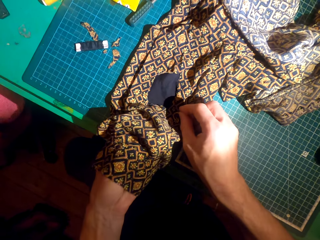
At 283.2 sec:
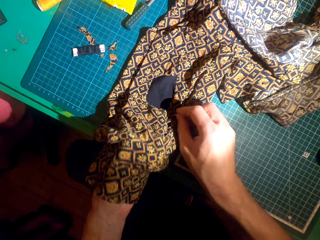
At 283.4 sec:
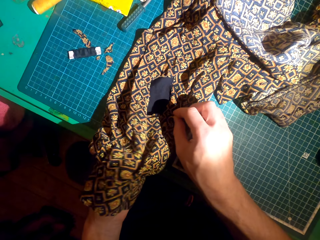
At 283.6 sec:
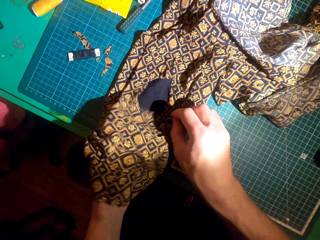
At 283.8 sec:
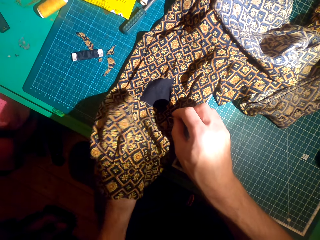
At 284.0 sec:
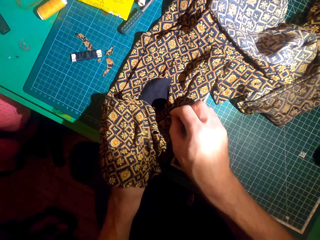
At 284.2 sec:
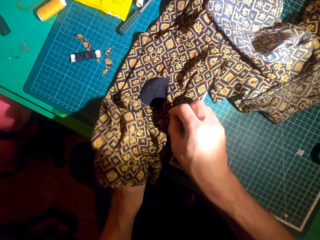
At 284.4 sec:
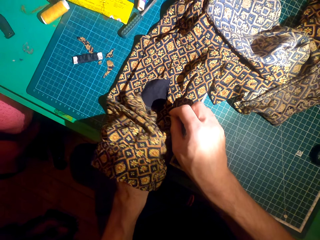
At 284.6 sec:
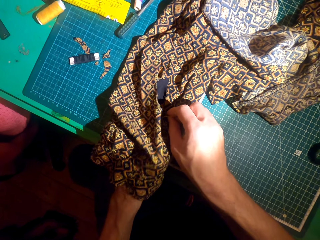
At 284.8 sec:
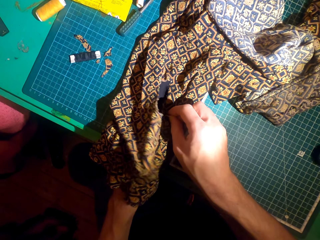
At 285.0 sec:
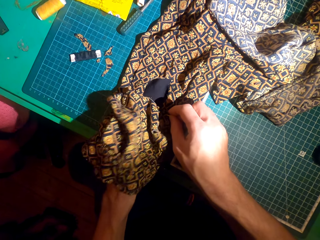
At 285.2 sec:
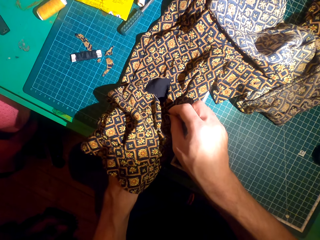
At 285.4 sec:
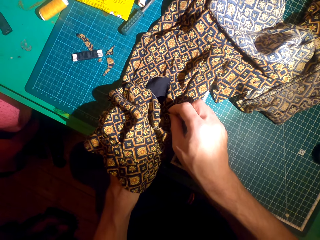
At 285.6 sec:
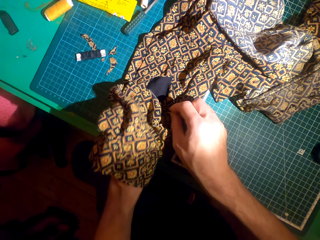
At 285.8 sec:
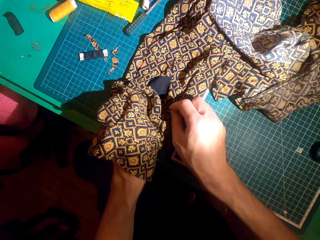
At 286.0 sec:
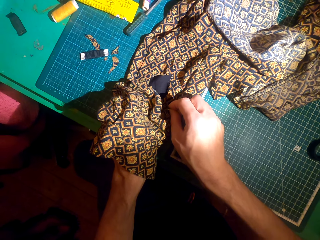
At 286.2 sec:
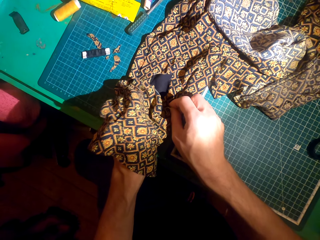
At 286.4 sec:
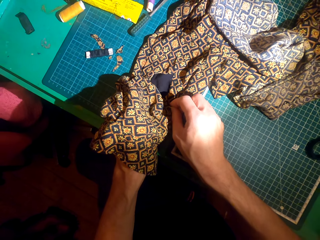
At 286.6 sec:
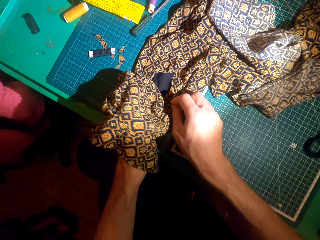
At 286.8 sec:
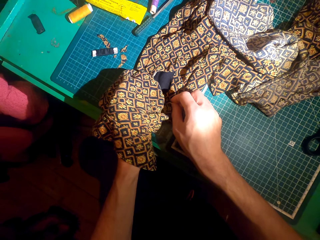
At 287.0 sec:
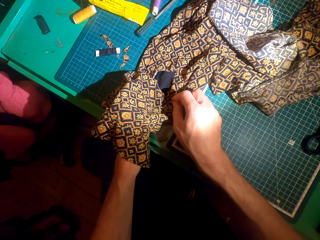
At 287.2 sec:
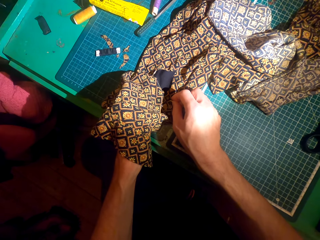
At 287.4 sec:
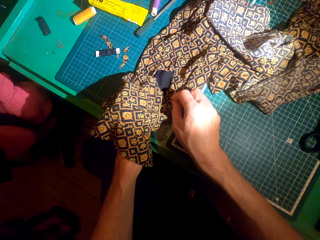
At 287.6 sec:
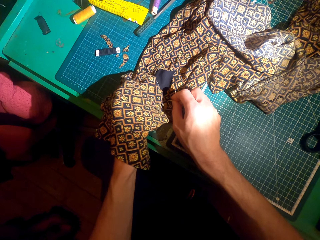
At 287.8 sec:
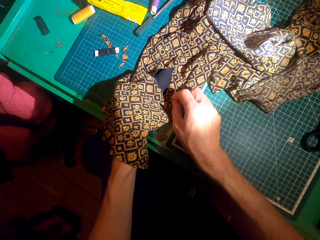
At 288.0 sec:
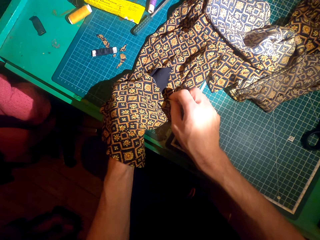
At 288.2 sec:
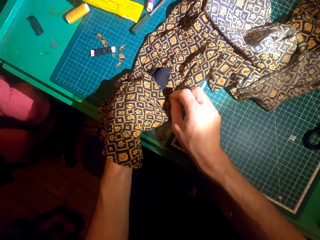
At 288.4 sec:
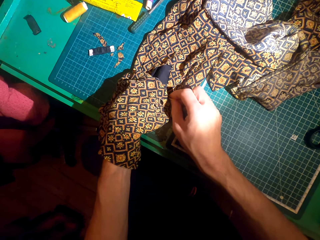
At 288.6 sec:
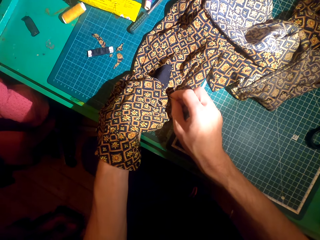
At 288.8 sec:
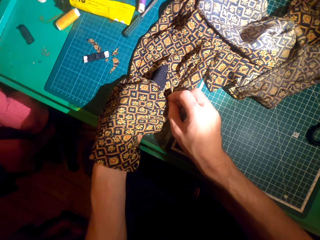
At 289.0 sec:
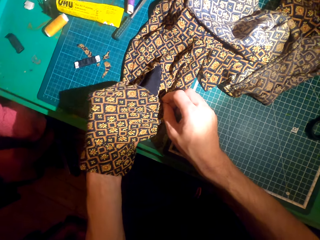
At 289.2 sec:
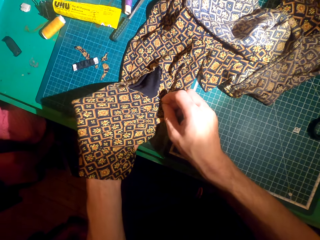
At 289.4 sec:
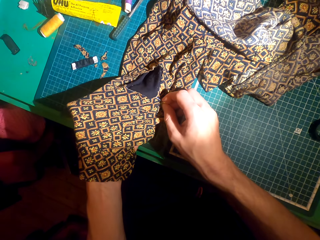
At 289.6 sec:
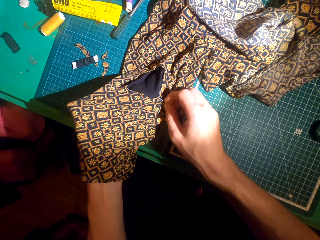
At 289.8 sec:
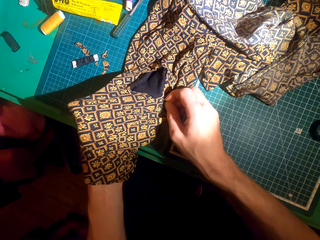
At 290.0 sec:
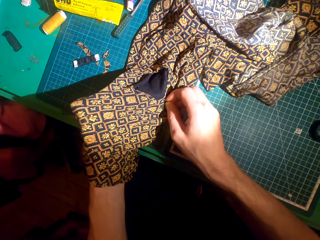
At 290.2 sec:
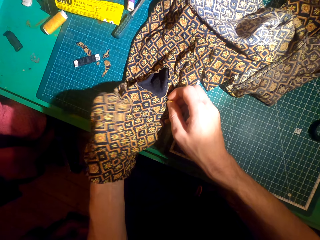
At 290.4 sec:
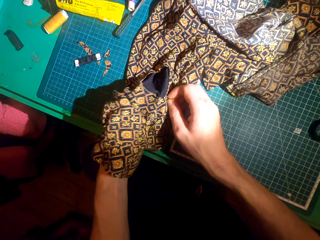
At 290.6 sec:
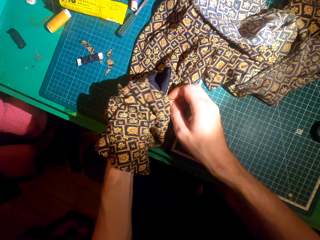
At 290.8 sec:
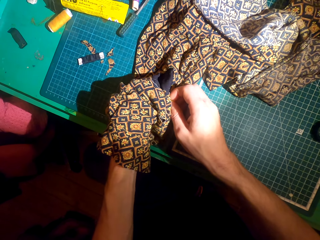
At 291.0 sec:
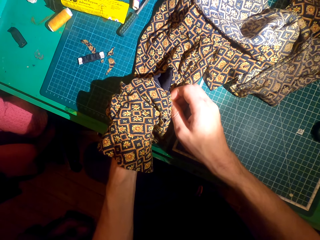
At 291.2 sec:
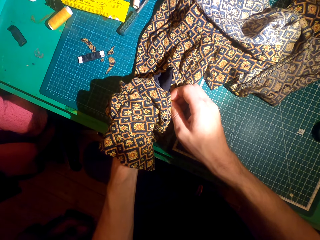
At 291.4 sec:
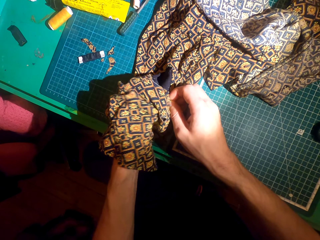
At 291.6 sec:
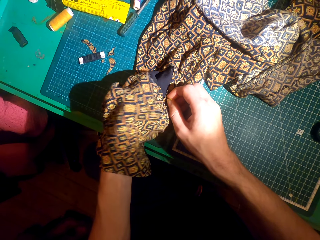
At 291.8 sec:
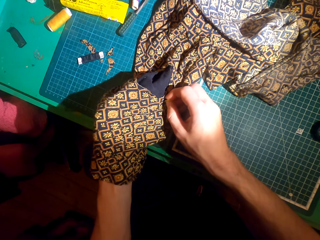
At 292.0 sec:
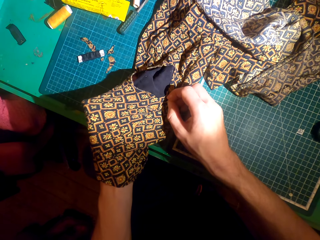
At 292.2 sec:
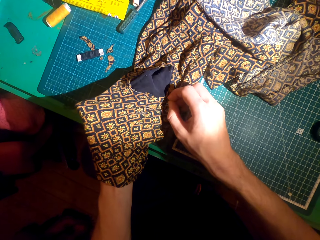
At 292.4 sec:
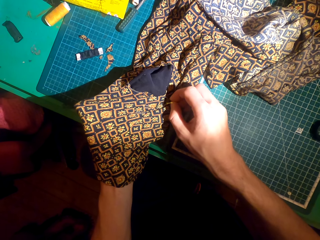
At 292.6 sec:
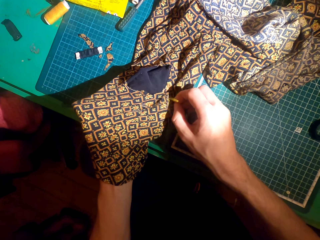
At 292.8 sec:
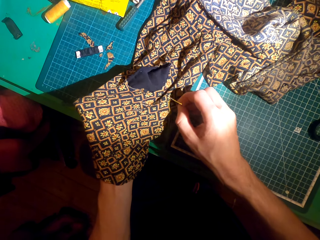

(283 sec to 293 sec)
The camera wearer holds the cloth with the left hand.

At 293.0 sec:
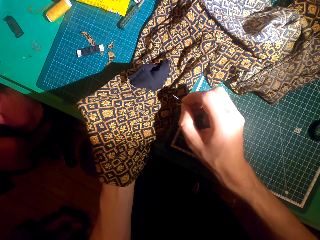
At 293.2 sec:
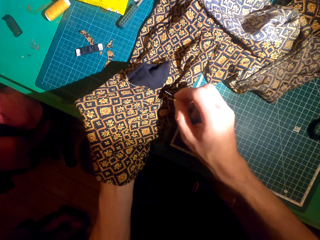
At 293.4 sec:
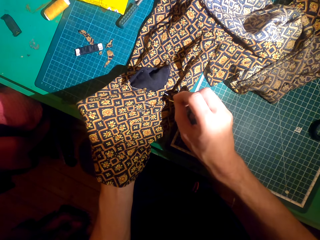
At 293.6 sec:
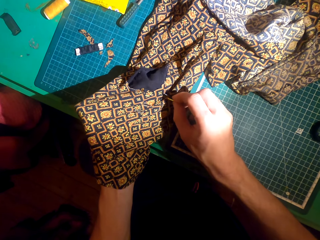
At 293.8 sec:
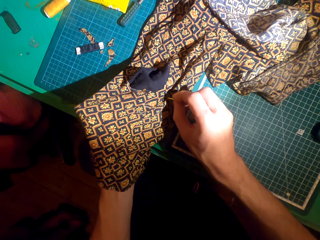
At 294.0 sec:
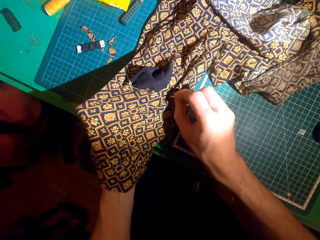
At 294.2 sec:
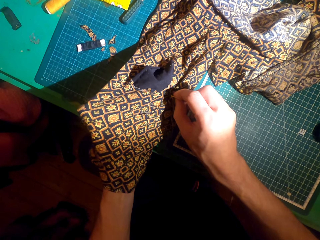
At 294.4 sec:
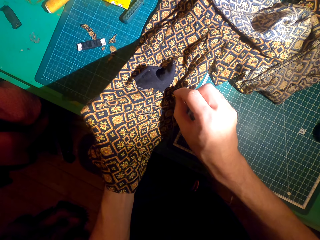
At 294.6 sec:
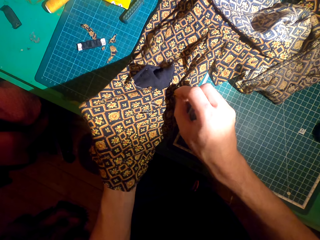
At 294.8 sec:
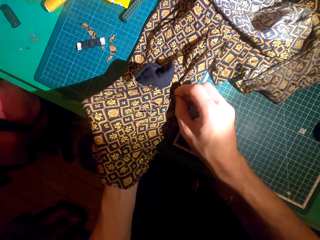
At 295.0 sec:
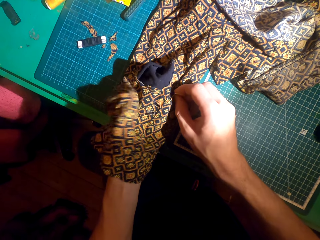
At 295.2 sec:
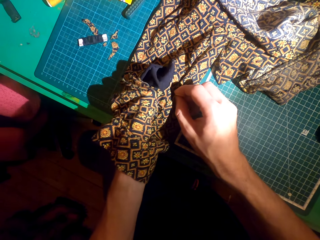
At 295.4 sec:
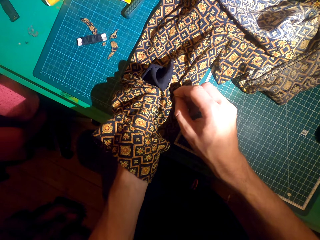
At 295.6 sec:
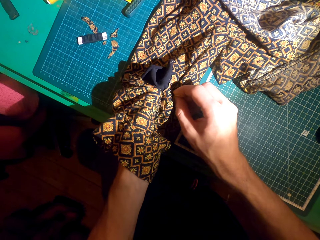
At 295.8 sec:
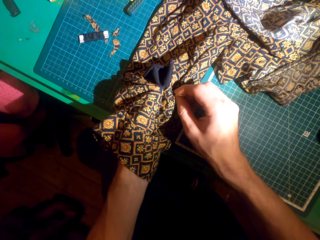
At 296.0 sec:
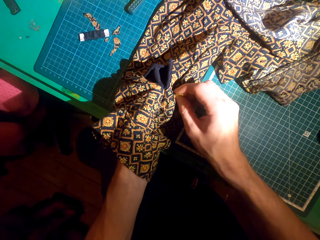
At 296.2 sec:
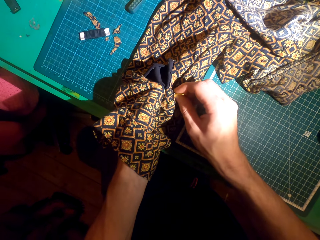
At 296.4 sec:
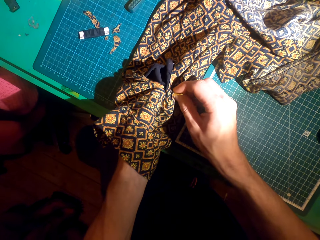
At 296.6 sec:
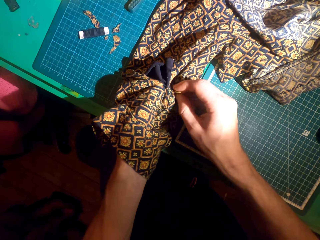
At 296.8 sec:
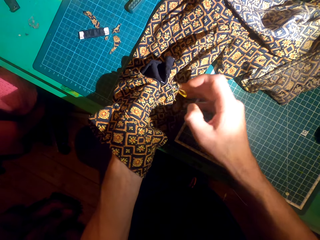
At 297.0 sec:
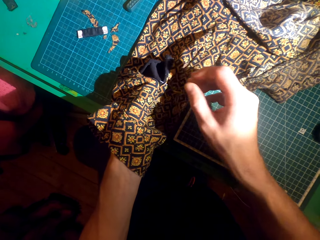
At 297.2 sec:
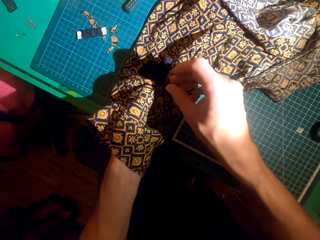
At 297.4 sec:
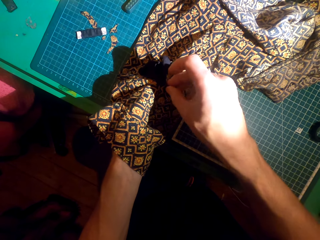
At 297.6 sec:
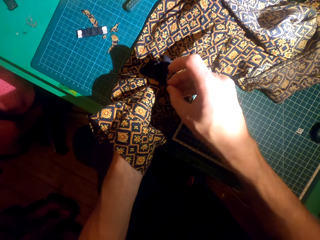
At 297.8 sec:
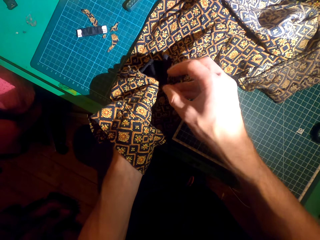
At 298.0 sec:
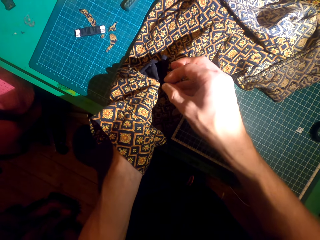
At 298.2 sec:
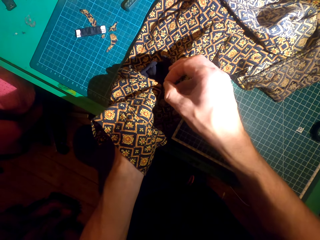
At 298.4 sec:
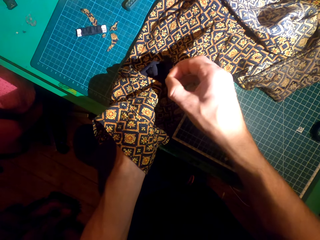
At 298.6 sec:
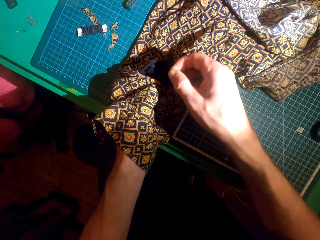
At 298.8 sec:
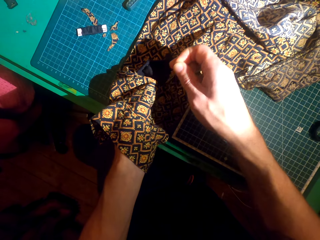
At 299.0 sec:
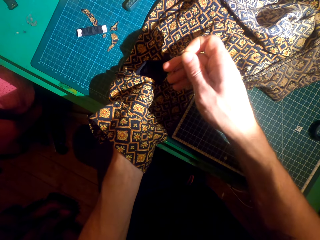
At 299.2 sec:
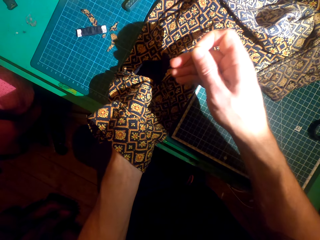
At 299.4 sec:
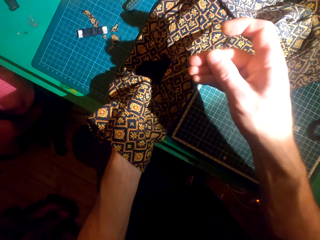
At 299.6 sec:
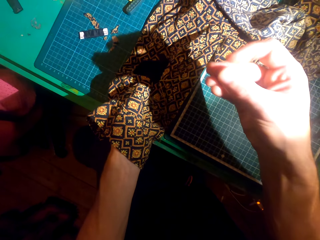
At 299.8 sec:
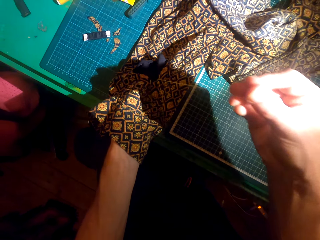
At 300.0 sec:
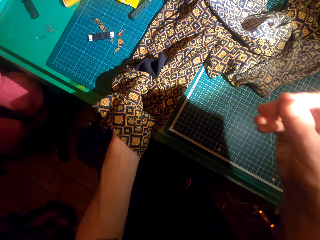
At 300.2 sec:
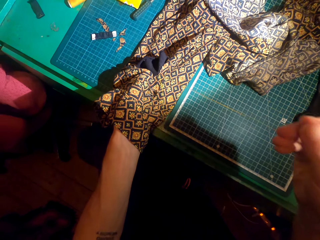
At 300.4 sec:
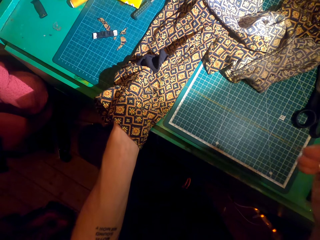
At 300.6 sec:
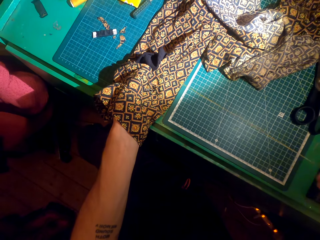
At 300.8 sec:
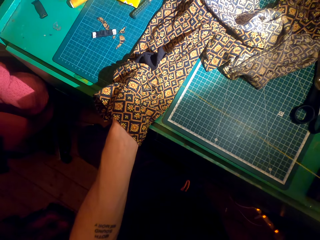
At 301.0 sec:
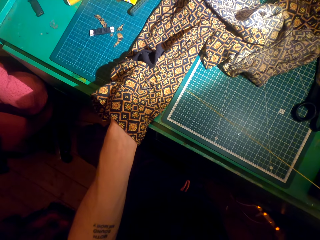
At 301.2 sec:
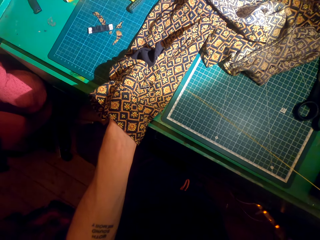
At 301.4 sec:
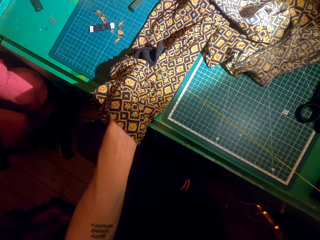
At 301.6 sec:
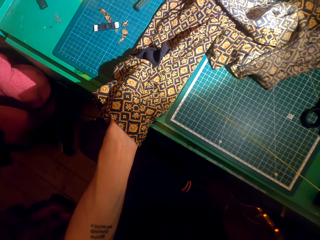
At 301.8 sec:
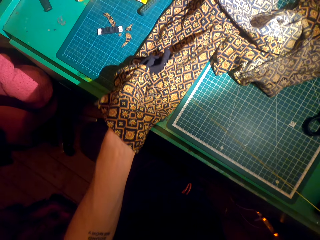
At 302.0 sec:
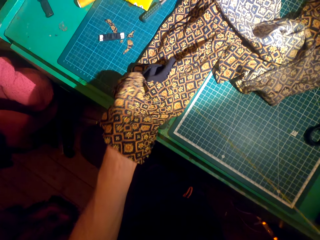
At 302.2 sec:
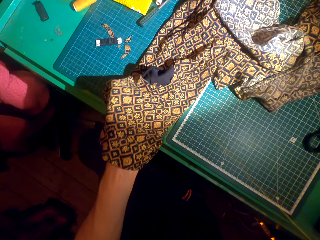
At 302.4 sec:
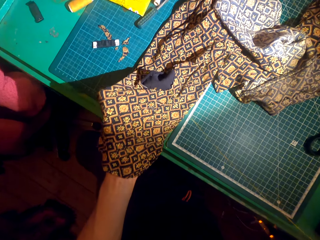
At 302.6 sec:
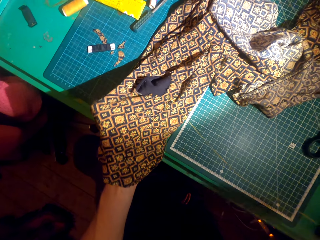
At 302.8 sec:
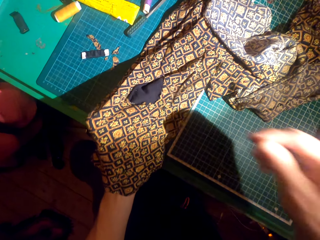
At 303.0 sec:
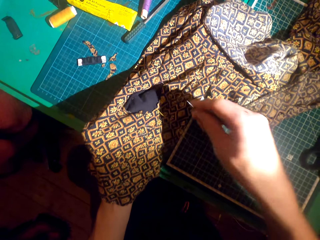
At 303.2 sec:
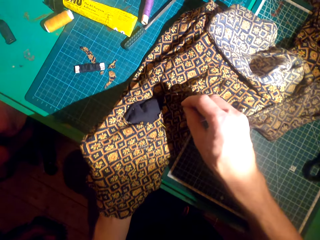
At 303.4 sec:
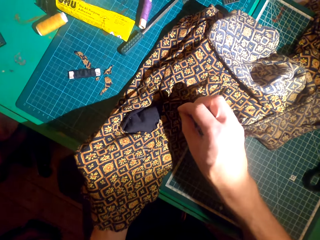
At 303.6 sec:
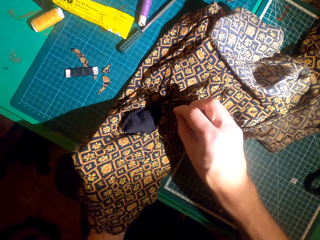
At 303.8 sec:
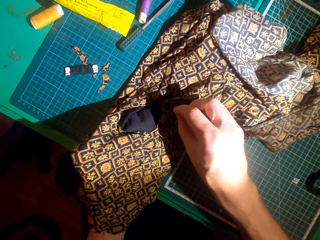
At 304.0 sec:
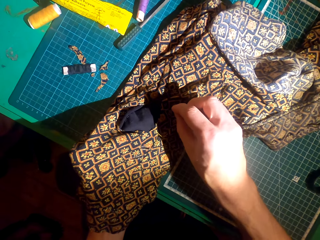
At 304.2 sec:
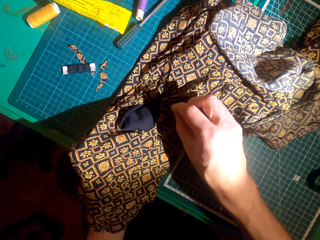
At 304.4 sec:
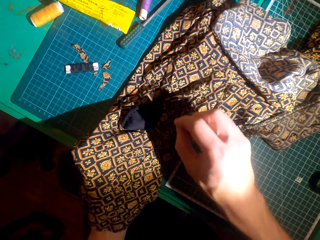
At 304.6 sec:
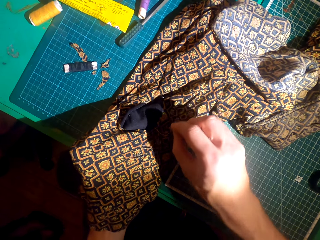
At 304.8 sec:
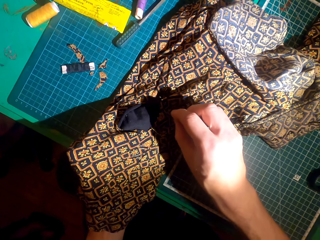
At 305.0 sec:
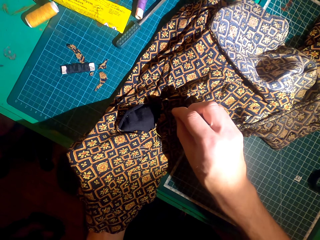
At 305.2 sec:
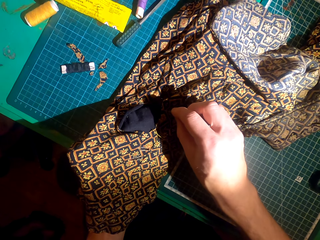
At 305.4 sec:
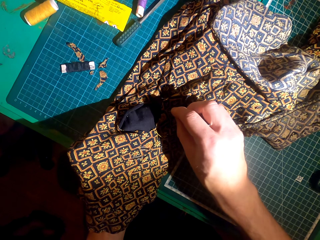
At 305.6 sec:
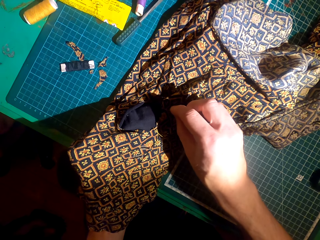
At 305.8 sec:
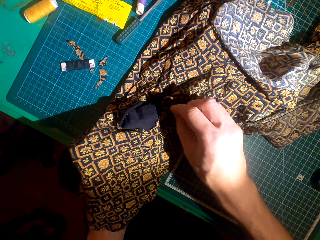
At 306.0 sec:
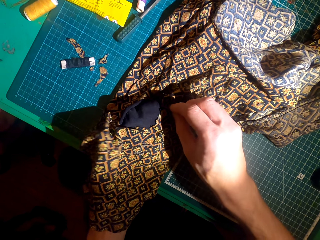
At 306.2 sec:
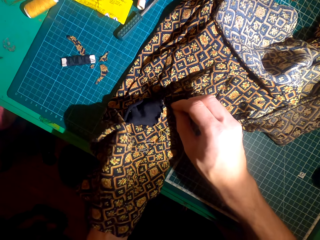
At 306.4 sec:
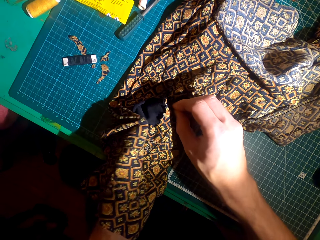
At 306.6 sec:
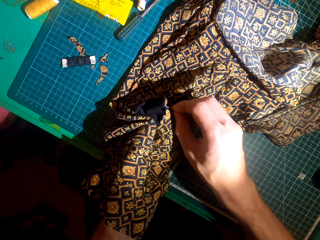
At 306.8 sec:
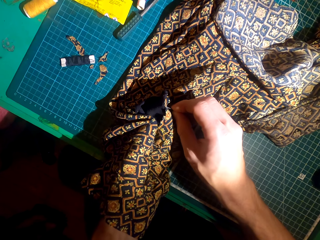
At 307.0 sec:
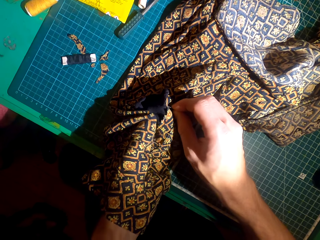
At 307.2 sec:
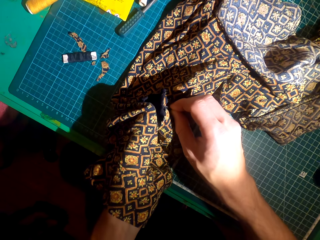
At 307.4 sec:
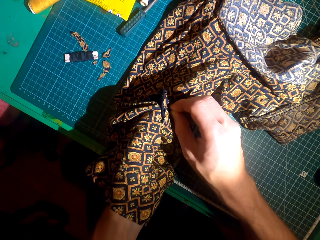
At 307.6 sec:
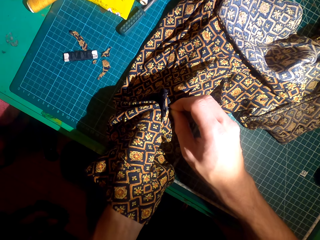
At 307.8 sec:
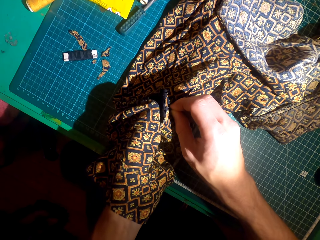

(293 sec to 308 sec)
The camera wearer sews the cloth using a sewing needle. They sew a patch over the cloth.
